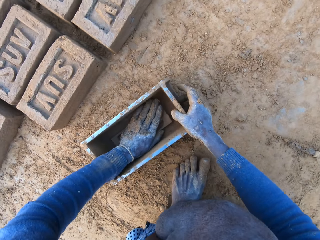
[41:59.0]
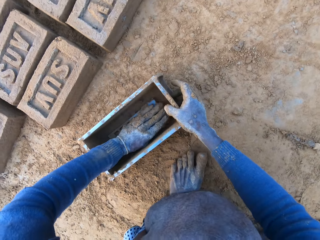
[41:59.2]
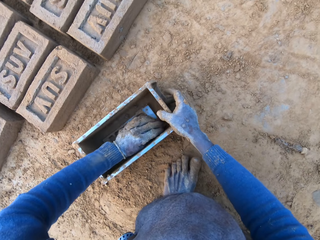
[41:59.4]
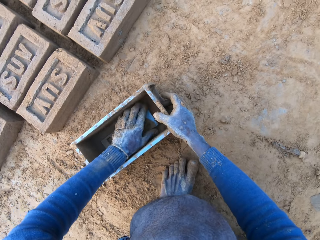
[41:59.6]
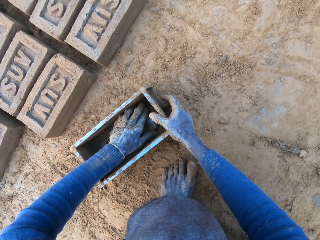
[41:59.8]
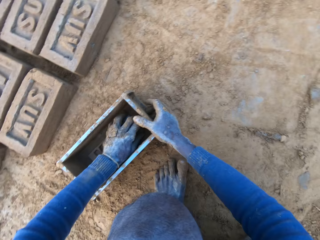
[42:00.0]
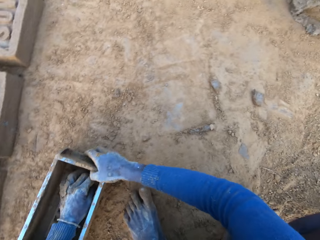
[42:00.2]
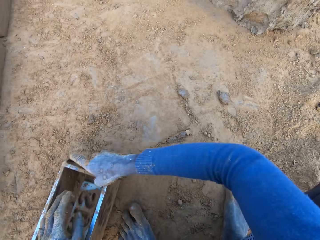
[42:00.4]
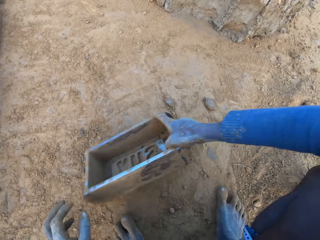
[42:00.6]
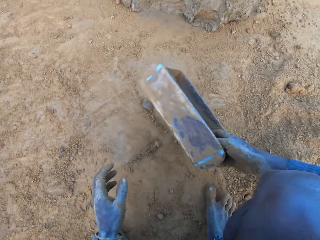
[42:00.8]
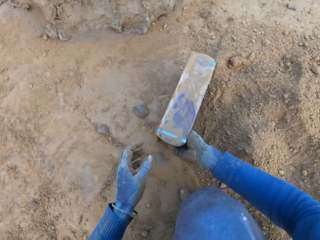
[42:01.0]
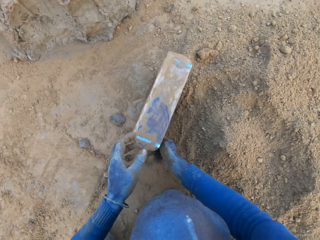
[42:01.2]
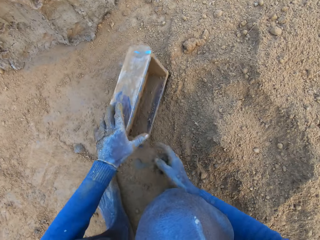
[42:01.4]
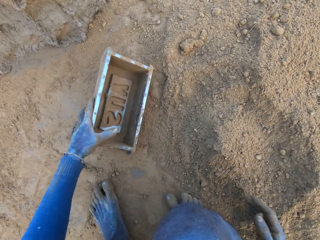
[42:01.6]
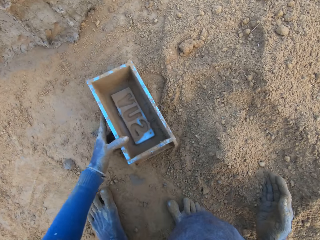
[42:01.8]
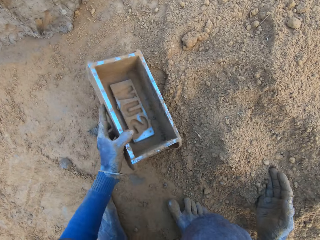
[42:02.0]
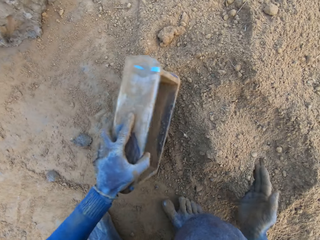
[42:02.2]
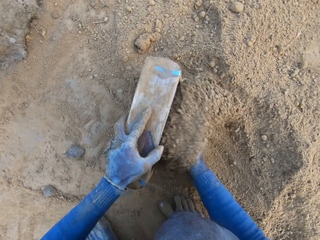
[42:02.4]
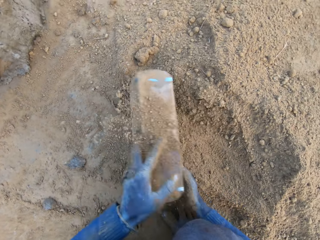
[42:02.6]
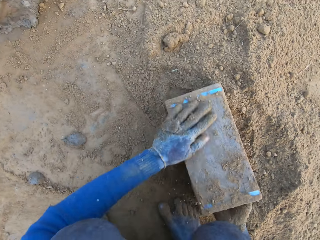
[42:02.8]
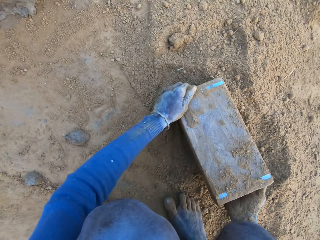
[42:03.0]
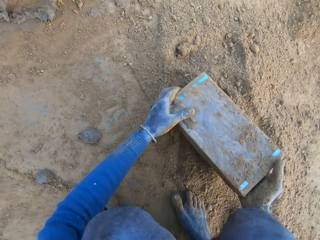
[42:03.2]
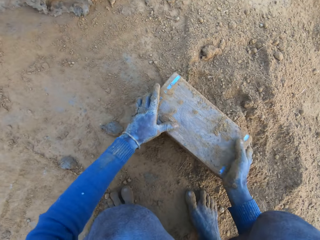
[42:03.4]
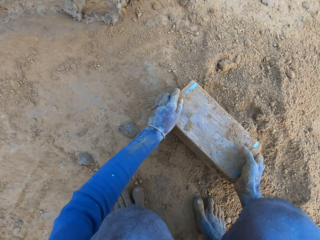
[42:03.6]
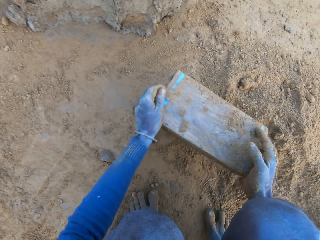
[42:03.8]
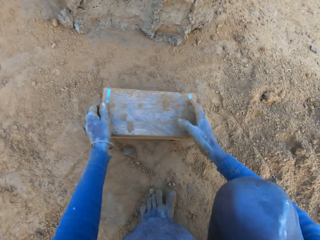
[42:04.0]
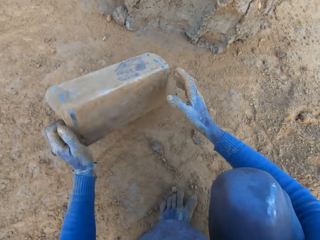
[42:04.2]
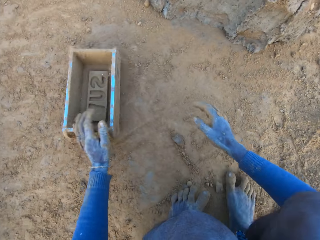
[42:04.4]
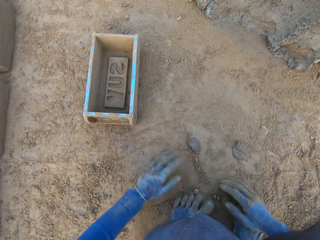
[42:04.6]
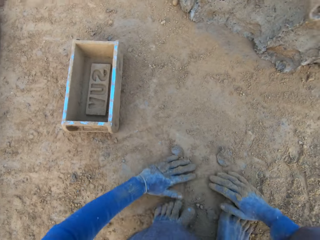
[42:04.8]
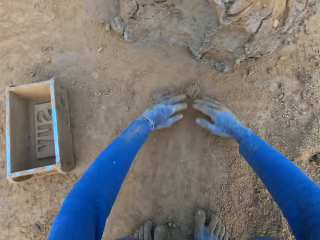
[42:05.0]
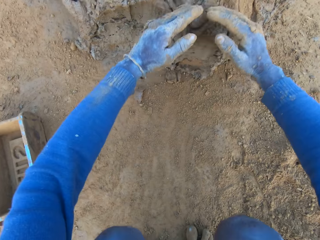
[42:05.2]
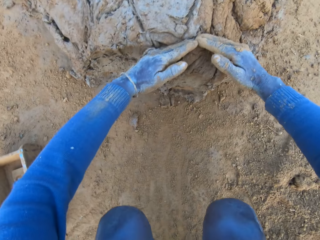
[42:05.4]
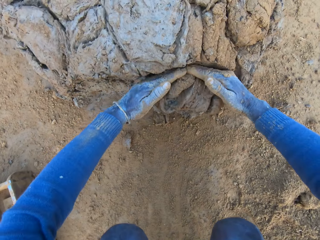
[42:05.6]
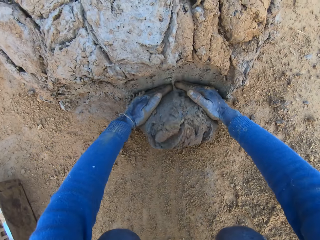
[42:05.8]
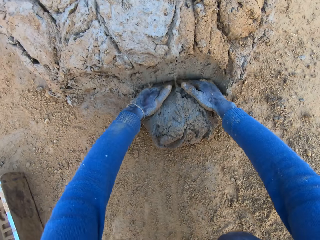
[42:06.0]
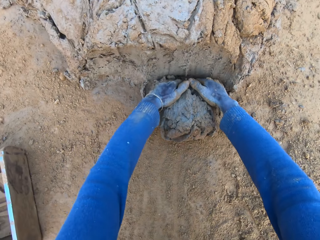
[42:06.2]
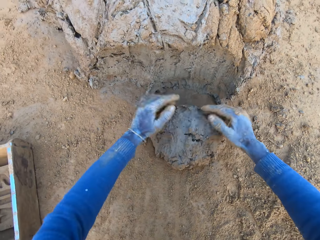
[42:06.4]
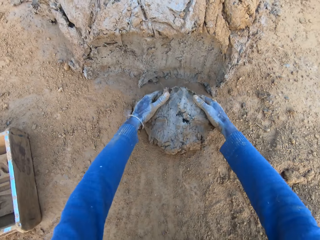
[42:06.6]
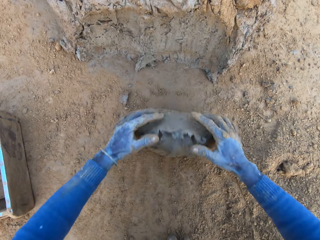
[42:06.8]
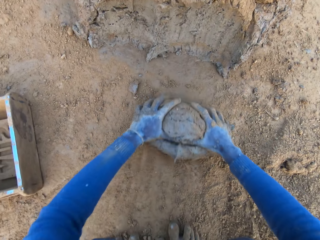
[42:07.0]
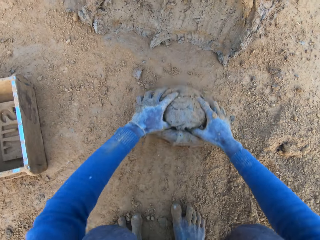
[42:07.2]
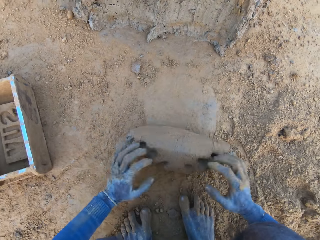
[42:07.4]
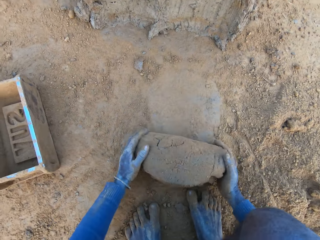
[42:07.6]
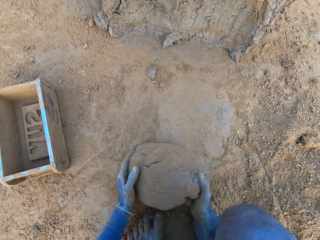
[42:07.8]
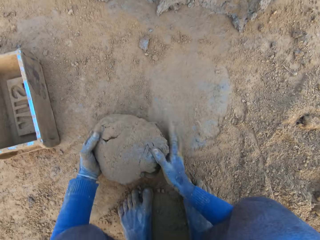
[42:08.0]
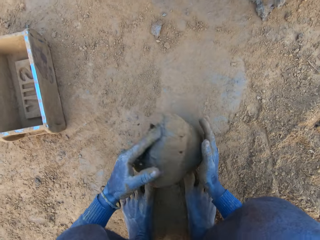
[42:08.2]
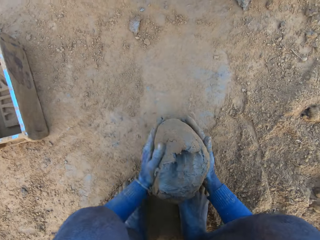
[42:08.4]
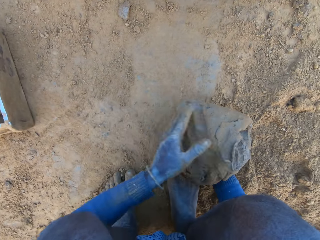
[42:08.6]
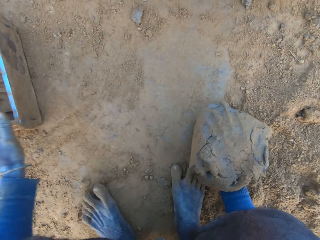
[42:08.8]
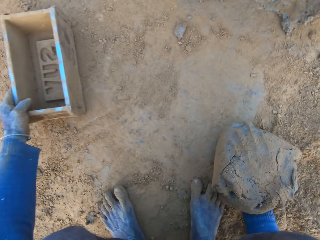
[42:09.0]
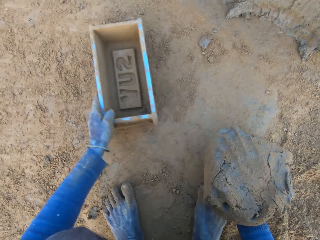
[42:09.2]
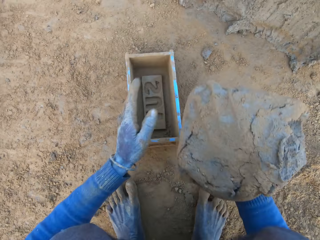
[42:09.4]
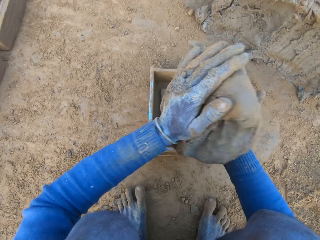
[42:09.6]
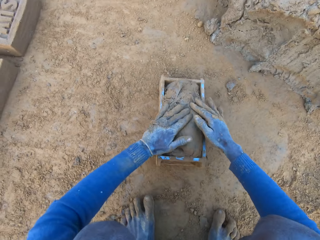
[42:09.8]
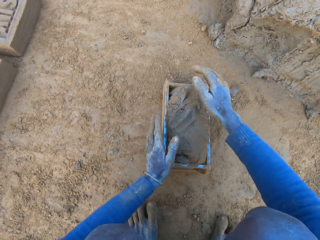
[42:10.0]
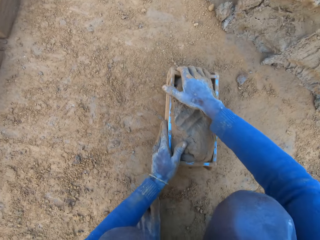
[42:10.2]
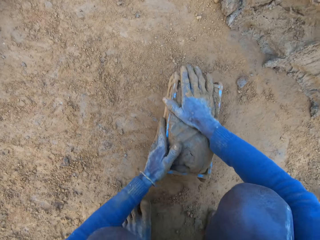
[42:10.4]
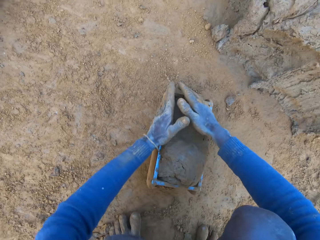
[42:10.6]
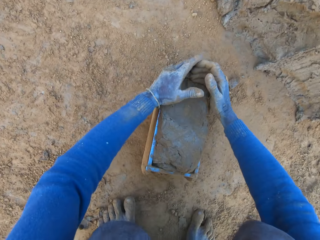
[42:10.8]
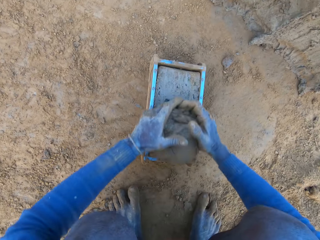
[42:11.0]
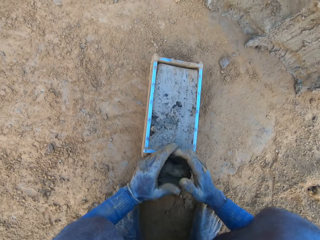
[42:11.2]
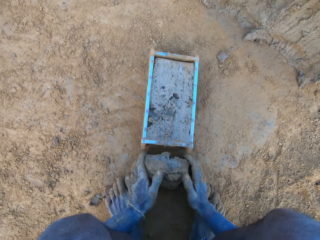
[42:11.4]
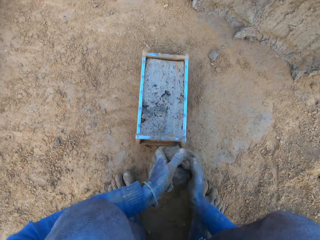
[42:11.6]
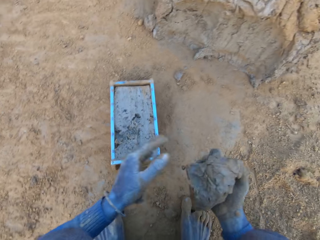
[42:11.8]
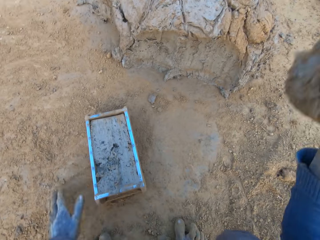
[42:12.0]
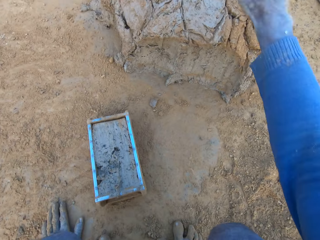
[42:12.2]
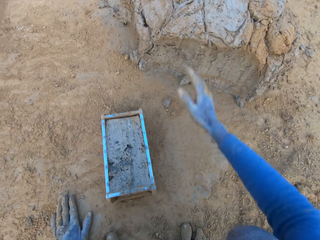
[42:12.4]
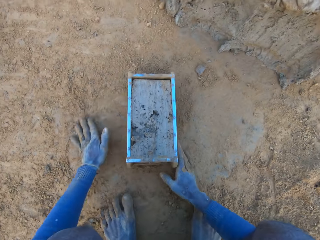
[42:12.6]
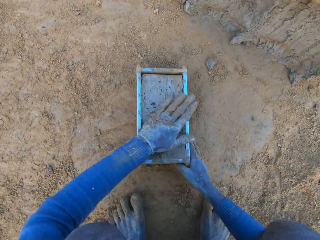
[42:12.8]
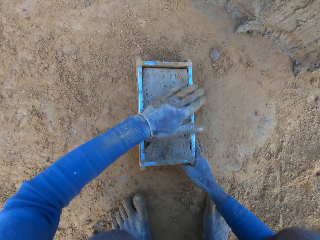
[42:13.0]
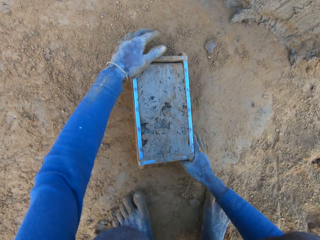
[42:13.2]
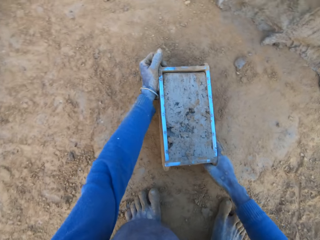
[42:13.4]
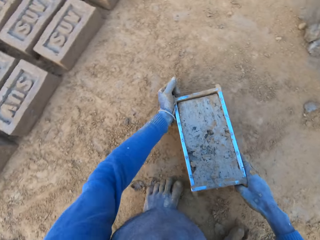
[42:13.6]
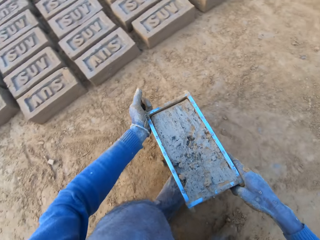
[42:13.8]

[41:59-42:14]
The camera wearer wipes the container or iron brick mold with his hand. He removes the concrete or clay from the iron brick mold with his left hand. He moves towards the clay. He fetches sand with the container and his hand. He pours the sand into the iron brick mold with his right hand. He turns the container, wipes the back of the container with his hand, and picks up the container. He removes the sand from the iron brick mold. He hits the container on the ground. He drops the iron brick mold on the ground. He drags his hands on the sand and moves his hands towards the clay. He cuts a portion of the concrete from a heap of concrete with his hands. He rolls the clay on the sand. He mixes the concrete with his hands. He presses on the clay with his hands, moves his hand forward, and pulls the container towards him. He shifts the iron brick mold on the ground with his left hand. He lifts up the clay, raises his hand, and holds the clay with both his hands. He drops the concrete in the iron brick mold on the ground. He holds the container with both his hands and adjusts the container. He cuts the excess clay with his hands. He removes the excess concrete from the iron brick mold. He picks up the clay. He drops the excess concrete on the heap of concrete on the ground. He presses on the clay with his hand and picks up the container.

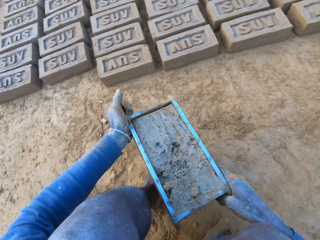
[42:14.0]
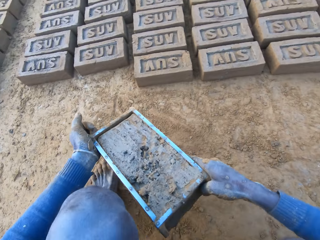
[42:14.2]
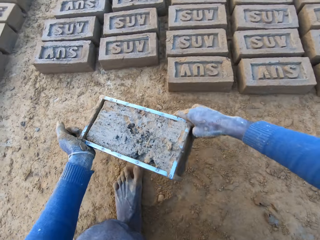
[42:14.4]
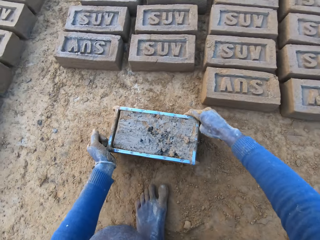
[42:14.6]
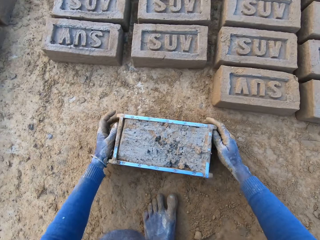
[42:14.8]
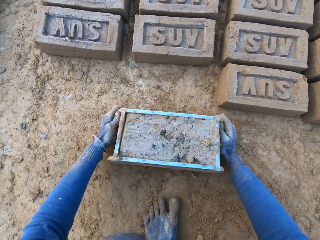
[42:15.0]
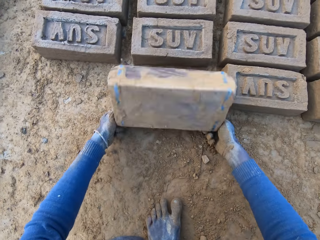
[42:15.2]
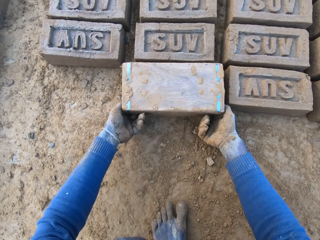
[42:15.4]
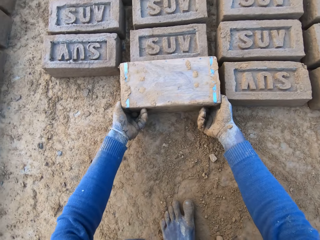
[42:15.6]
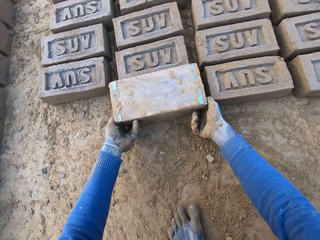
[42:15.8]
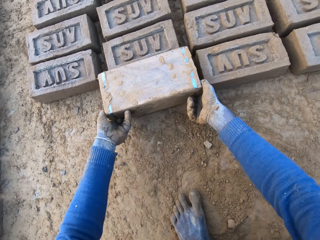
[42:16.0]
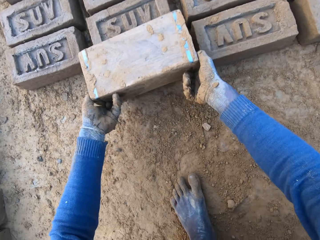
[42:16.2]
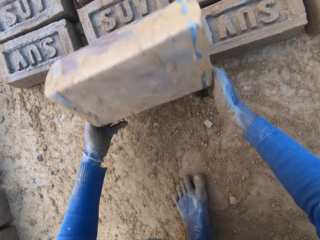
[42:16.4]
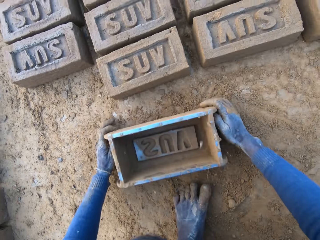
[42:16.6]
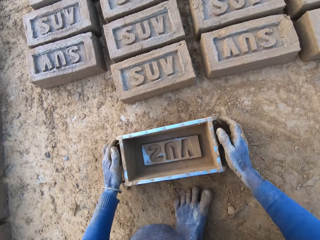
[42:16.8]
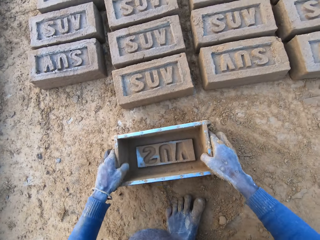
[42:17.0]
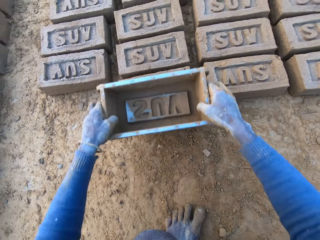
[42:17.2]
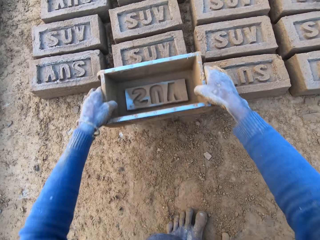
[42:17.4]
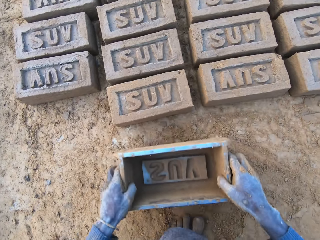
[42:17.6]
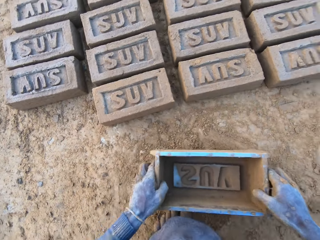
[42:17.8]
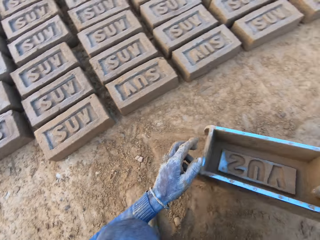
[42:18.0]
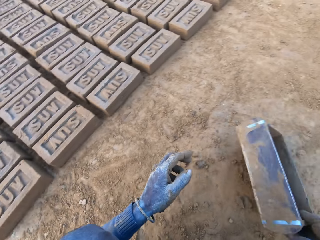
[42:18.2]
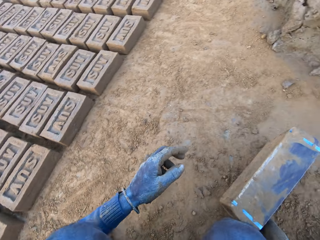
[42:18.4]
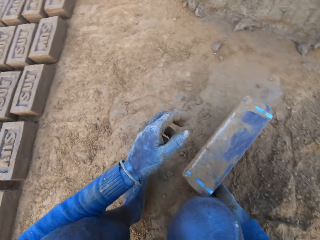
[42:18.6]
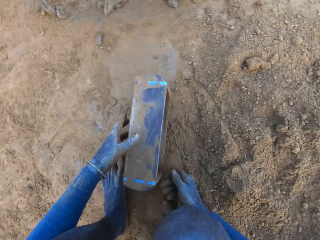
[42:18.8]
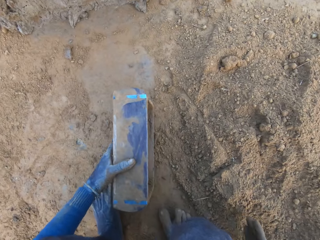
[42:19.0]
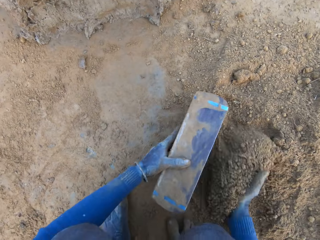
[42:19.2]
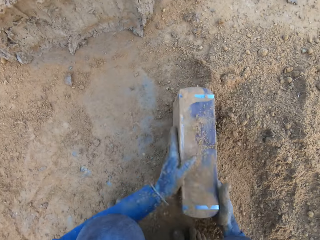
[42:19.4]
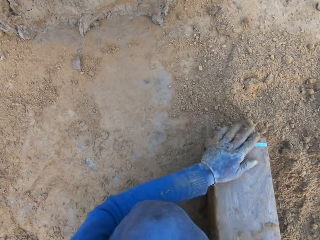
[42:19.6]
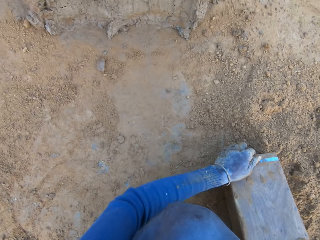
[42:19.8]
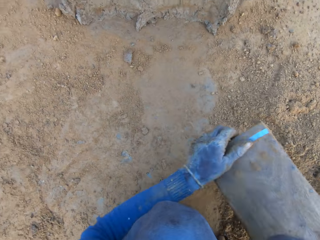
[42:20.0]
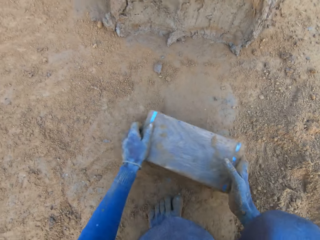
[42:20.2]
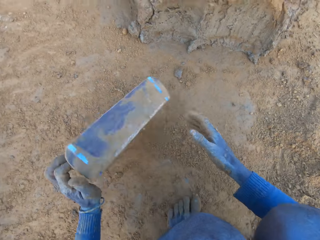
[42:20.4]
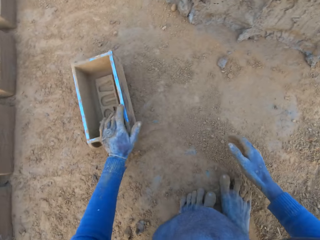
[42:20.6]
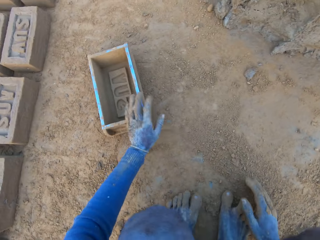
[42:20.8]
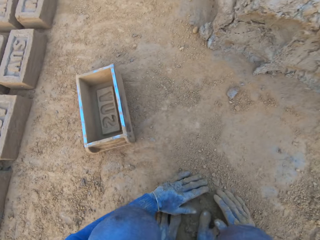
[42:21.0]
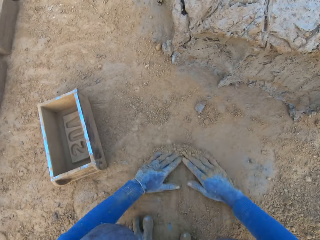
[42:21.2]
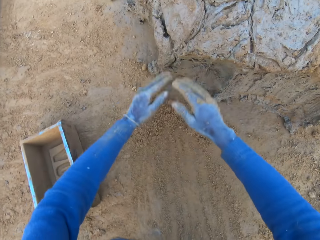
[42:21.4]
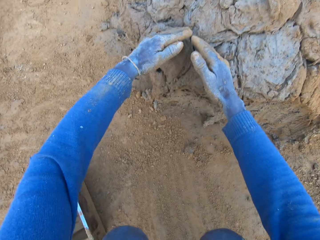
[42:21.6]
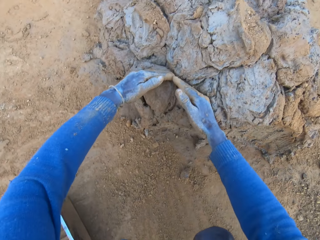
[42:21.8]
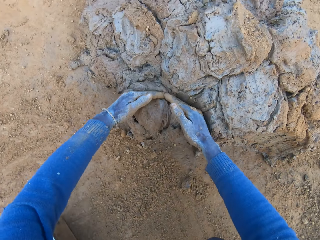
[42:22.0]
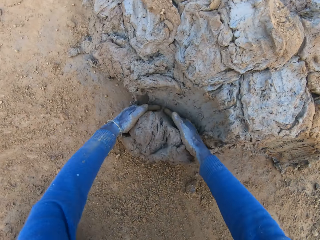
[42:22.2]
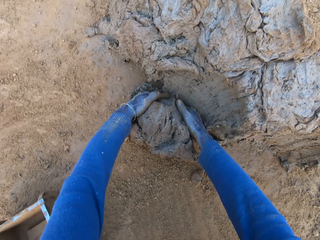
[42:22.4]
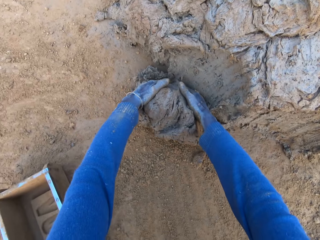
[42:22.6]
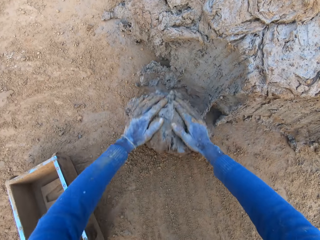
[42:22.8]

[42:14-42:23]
The camera wearer carries the iron brick mold or container from the ground with his two hands. He moves towards the bricks. He hits the container on the ground. He drops the iron brick mold on the ground beside other bricks. He turns the iron brick mold on the ground. He lifts up the container. He hits the container on the ground. He drops the iron brick mold on the ground. He picks up the container. He presses on the brick with the container. He hits the brick with the iron brick mold in his hands. He hits the container on the ground. He drops the iron brick mold on the ground. He moves towards the clay or concrete. He fetches sand with the container and his hand. He pours the sand from the ground into the iron brick mold. He turns the container, wipes the back of the container with his hand, and lifts up the container. He removes the sand from the iron brick mold. He hits the container on the ground. He drops the iron brick mold on the ground. He drags his hands on the sand and moves his hands towards the clay. He cuts a portion of the concrete from a heap of concrete with his hands.
